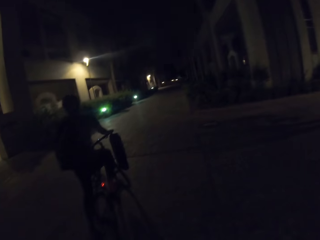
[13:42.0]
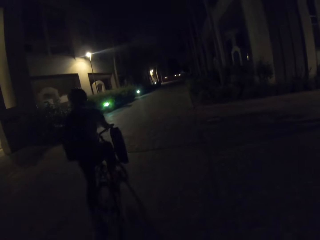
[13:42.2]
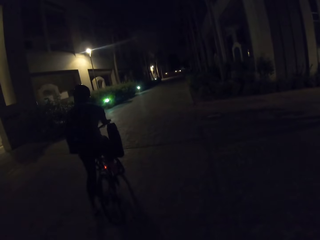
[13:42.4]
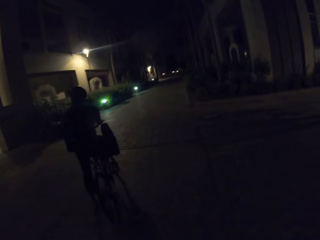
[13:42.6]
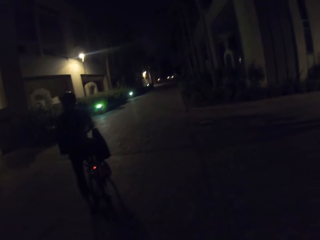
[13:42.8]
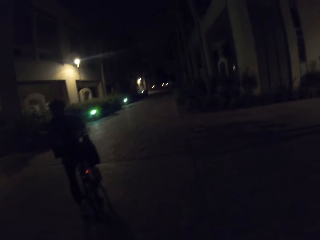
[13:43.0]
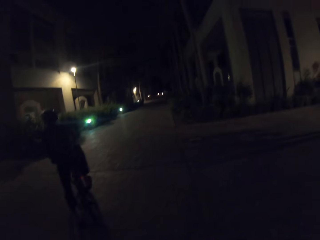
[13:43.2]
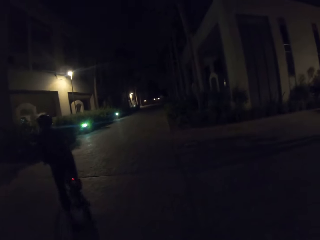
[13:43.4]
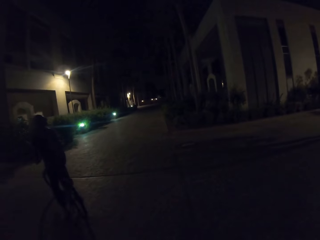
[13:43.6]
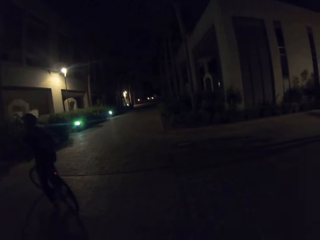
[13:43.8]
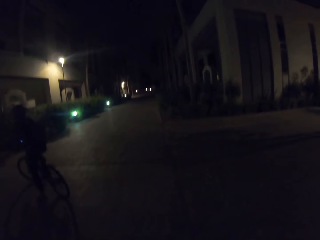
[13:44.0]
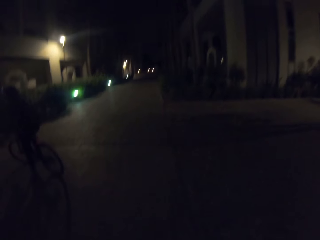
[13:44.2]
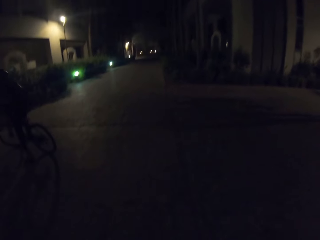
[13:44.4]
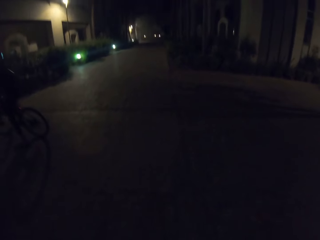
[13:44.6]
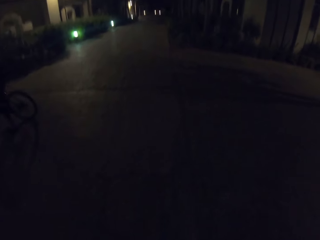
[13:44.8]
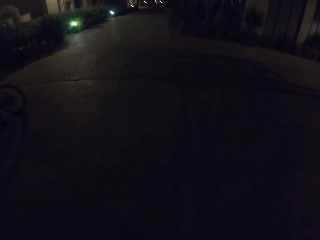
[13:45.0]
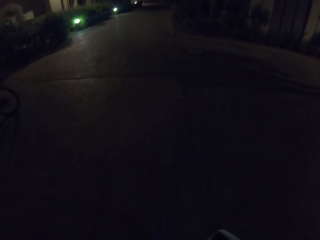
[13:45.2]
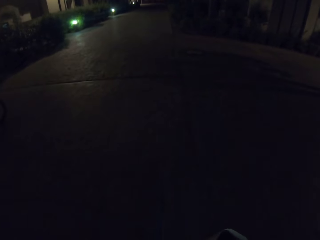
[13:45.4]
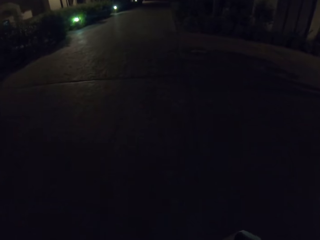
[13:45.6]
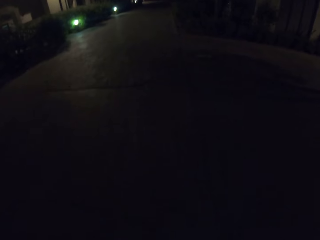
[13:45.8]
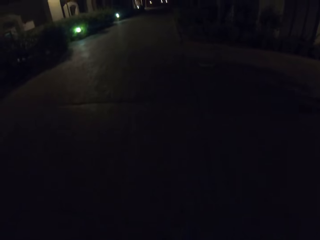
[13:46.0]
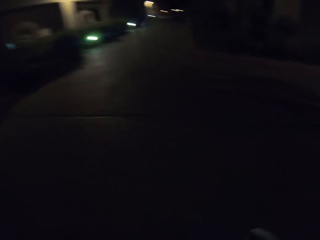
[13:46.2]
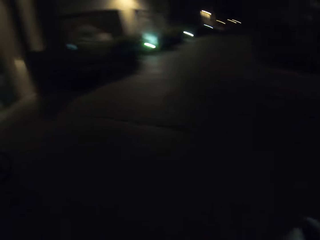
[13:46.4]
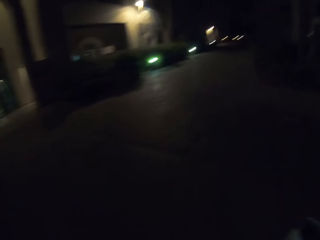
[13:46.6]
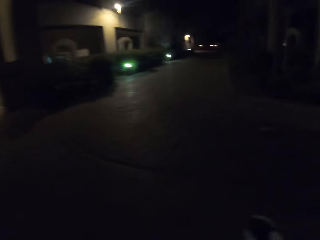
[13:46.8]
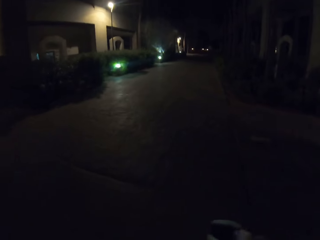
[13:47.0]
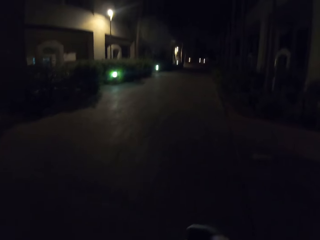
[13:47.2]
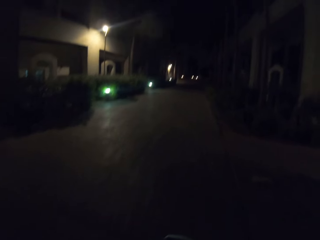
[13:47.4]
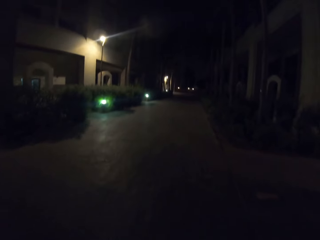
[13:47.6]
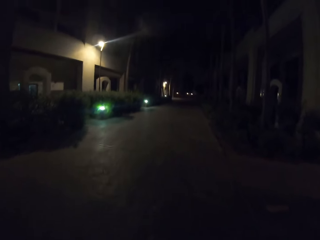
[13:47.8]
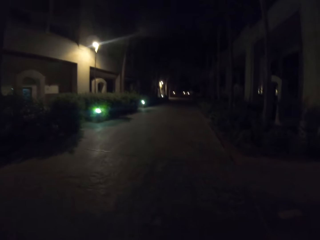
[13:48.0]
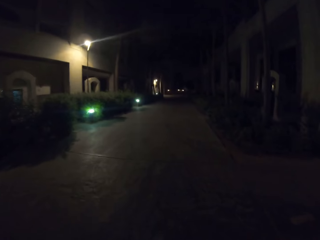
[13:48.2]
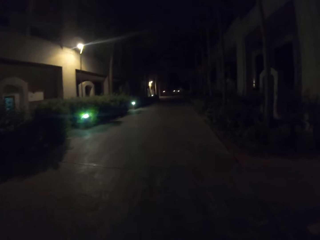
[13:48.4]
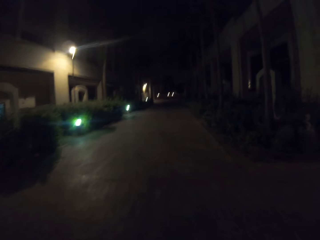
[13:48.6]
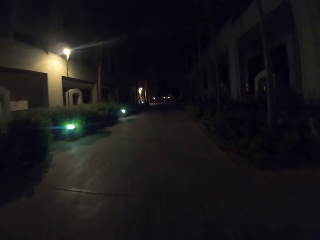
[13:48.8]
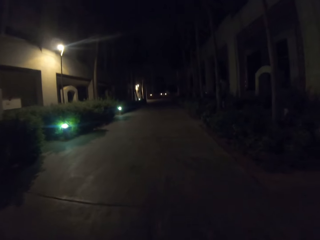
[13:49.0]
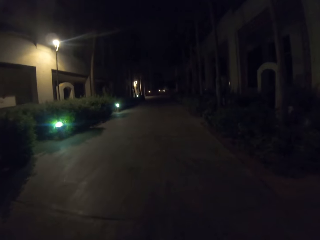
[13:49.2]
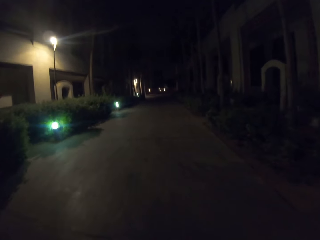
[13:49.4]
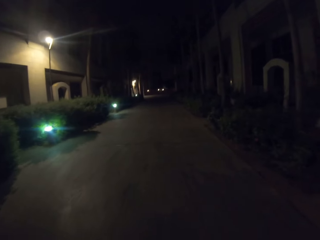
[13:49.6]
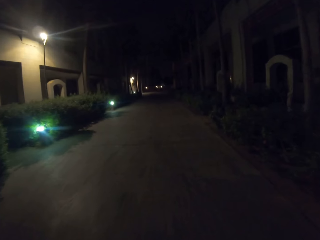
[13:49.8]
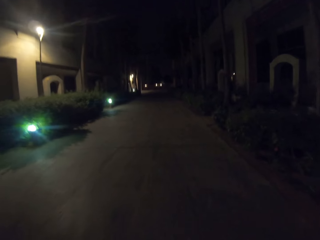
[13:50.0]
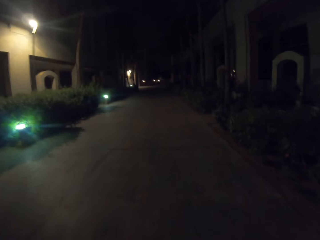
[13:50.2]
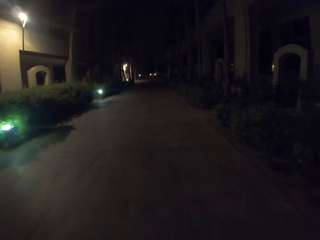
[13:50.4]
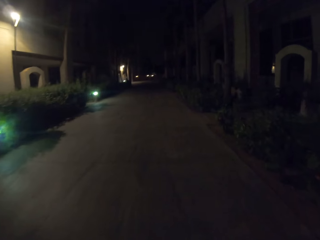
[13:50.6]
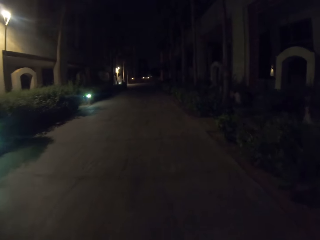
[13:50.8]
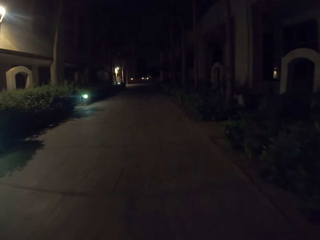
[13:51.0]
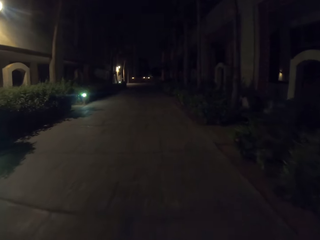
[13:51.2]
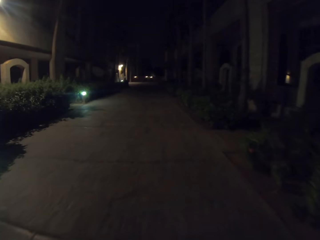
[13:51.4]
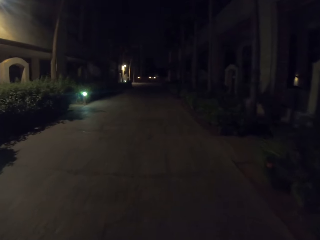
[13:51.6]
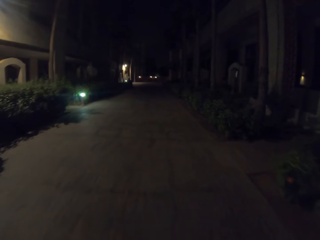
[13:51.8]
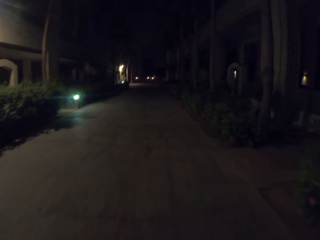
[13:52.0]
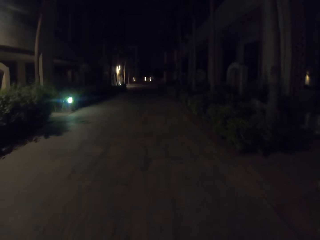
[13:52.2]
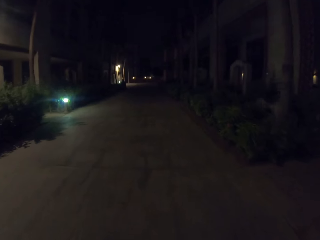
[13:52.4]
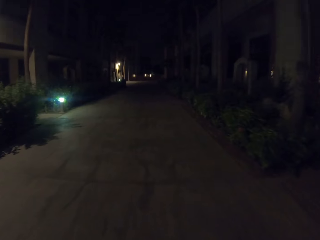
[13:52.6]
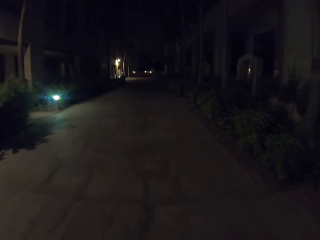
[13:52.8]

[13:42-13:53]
The camera wearer rides a bicycle on the road around the estate.

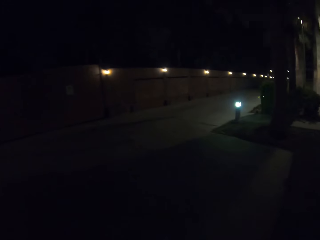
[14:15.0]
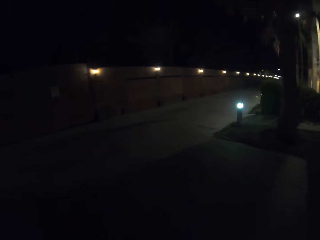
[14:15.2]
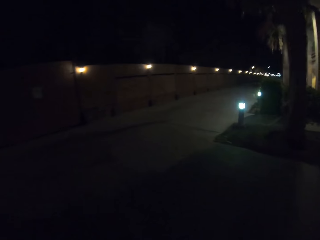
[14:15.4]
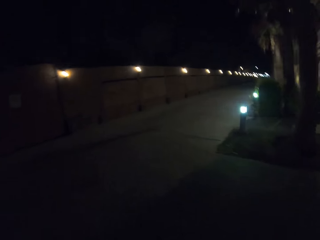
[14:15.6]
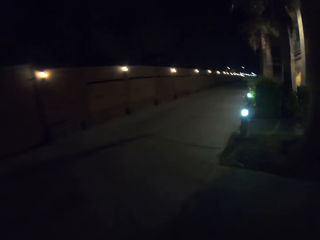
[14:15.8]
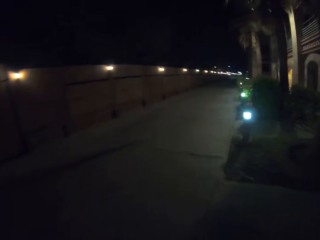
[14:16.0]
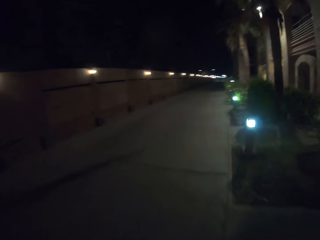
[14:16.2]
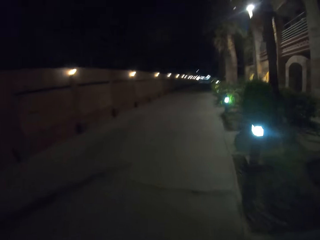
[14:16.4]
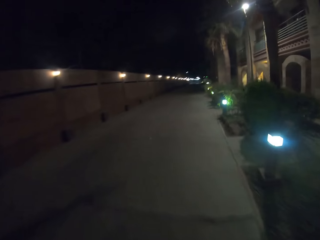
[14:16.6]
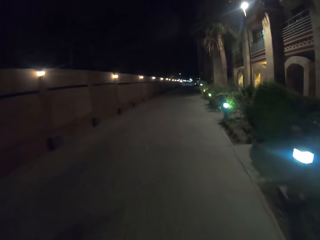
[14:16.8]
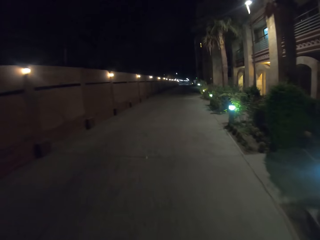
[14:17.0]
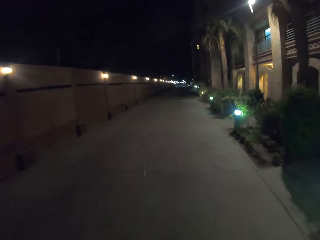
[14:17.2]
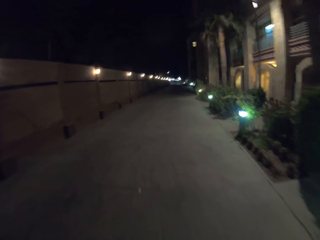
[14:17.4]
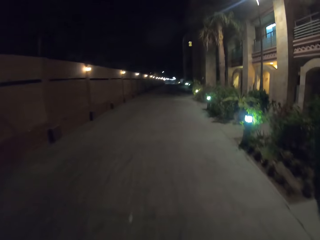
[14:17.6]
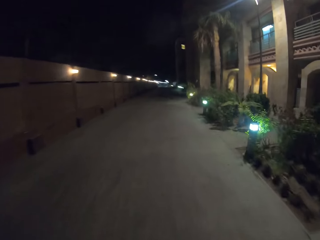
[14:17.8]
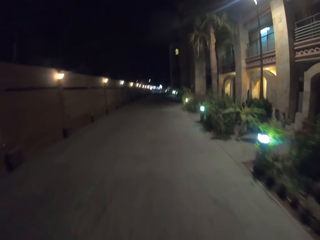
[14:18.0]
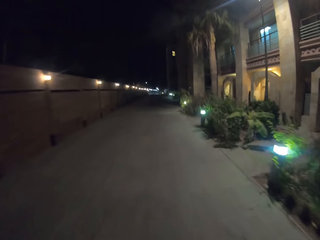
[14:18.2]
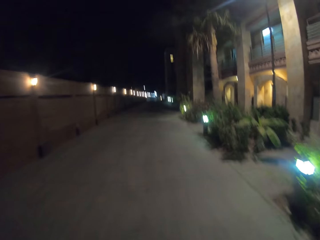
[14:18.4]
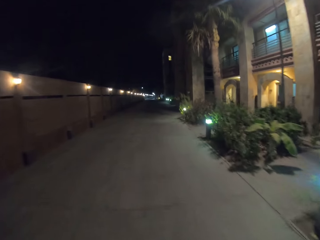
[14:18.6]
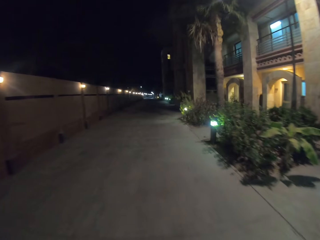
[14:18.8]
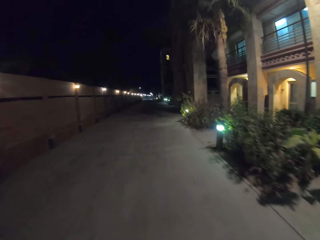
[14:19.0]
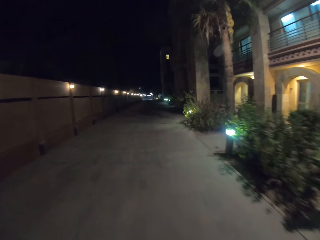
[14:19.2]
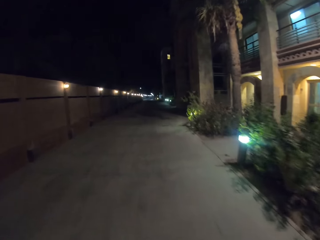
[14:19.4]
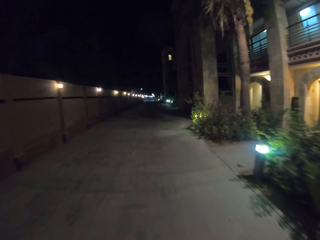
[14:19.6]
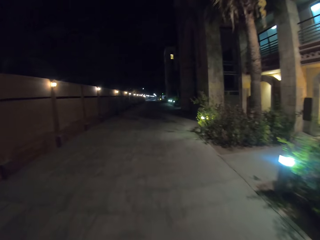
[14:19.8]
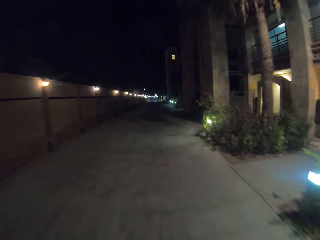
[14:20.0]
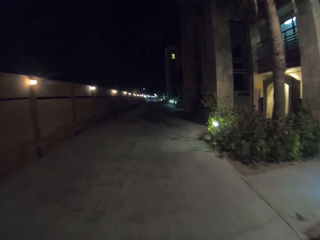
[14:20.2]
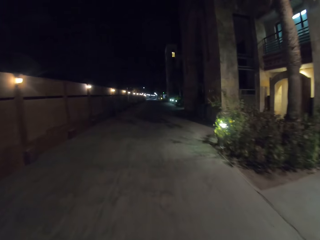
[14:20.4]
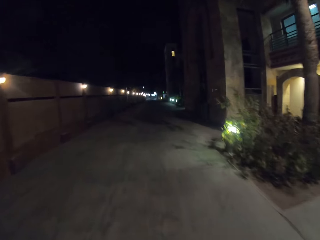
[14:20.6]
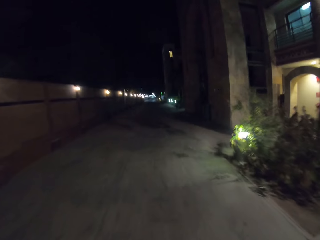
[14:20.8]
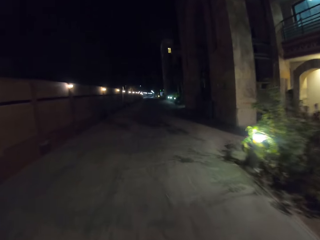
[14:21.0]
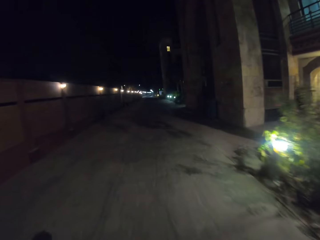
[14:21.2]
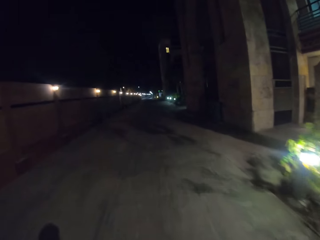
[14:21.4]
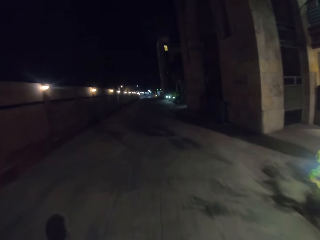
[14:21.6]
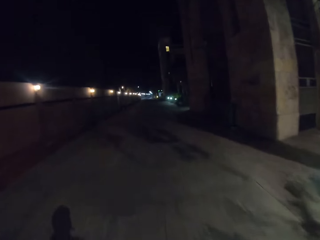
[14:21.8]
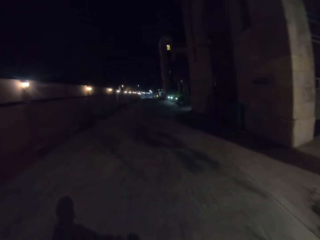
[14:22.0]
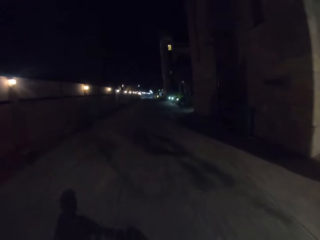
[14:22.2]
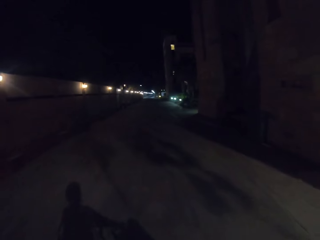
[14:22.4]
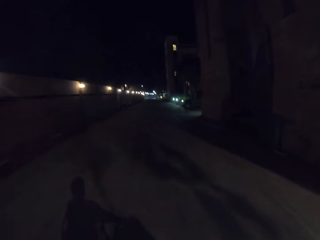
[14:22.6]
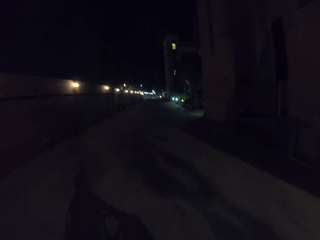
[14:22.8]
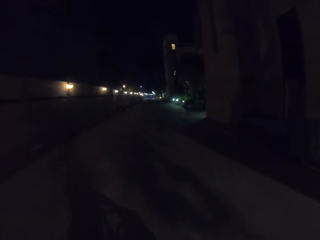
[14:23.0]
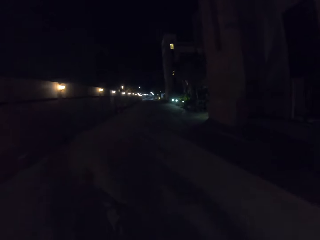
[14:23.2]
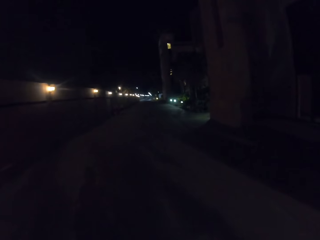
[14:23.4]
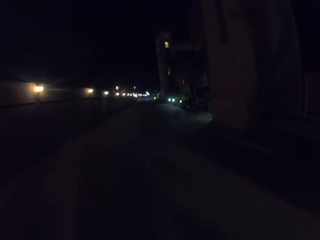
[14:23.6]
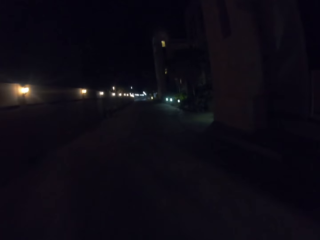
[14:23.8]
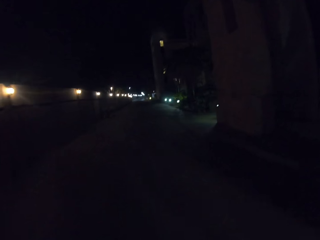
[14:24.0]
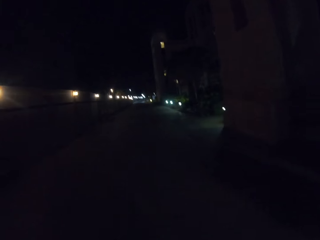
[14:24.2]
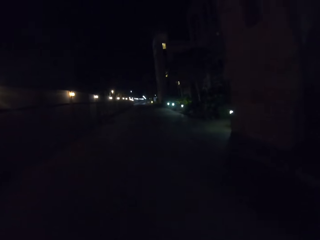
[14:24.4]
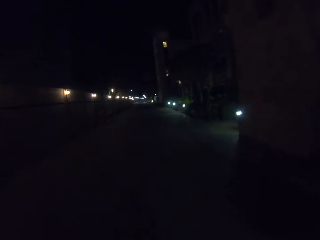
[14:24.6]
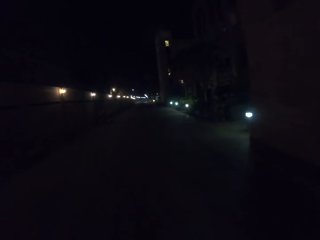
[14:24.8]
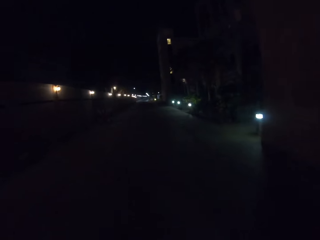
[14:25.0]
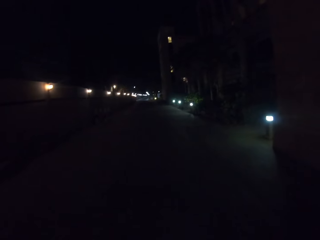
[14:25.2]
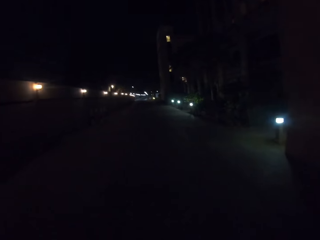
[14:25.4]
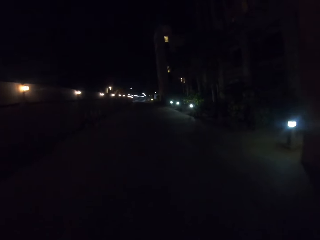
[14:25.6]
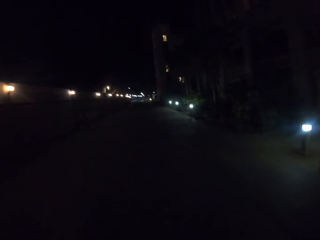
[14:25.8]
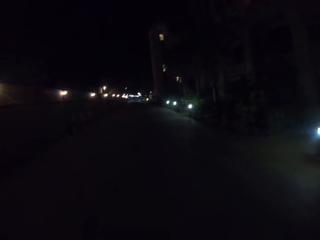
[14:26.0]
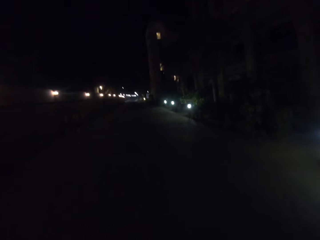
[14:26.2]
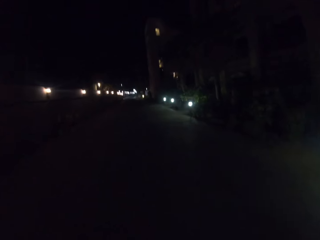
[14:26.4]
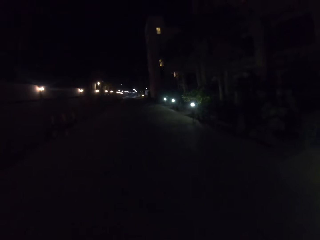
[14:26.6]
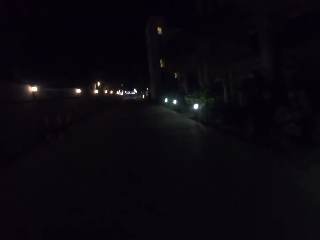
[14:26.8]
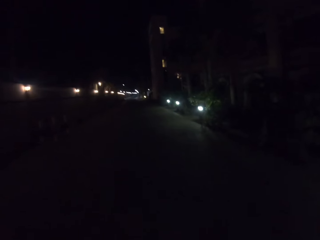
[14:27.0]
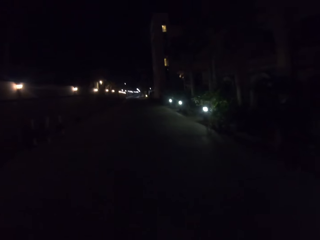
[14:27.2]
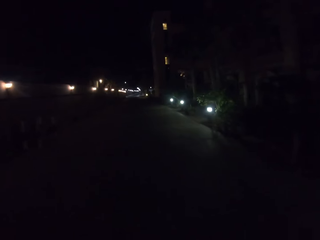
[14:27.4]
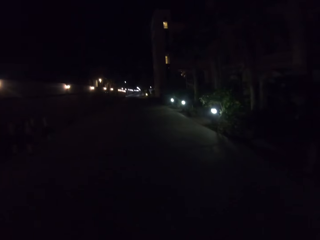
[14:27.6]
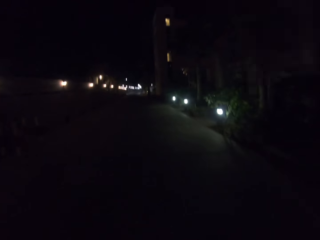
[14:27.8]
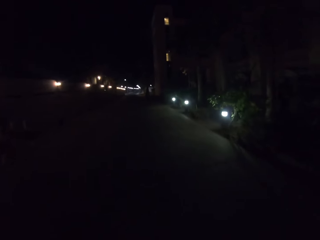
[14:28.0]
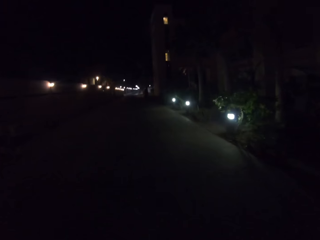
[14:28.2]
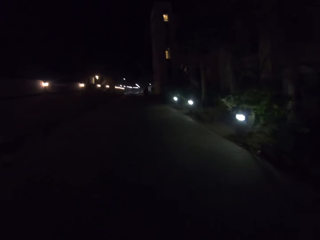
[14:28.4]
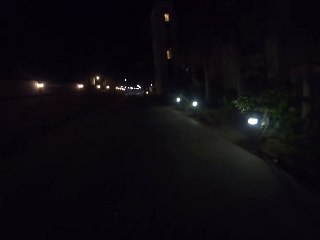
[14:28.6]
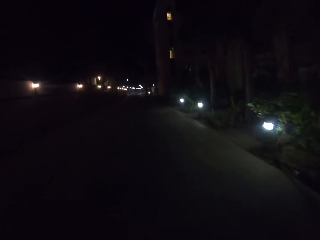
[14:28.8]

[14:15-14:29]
The camera wearer rides on the road around the estate.
